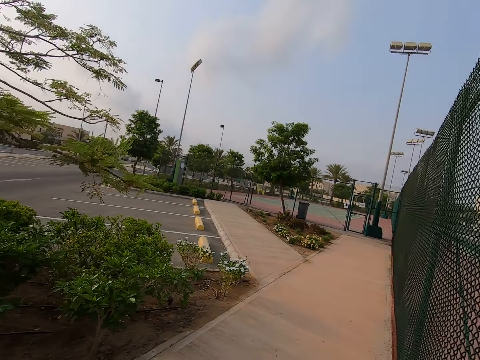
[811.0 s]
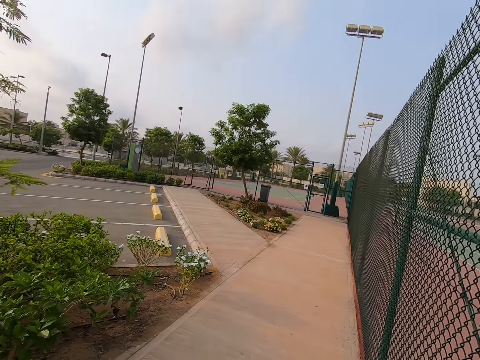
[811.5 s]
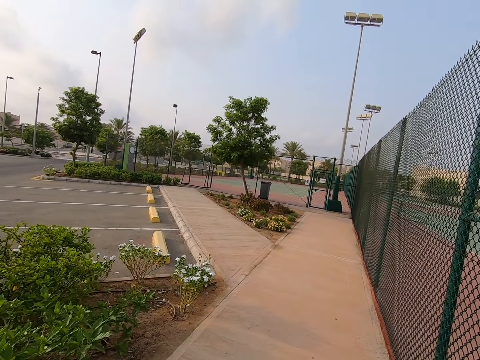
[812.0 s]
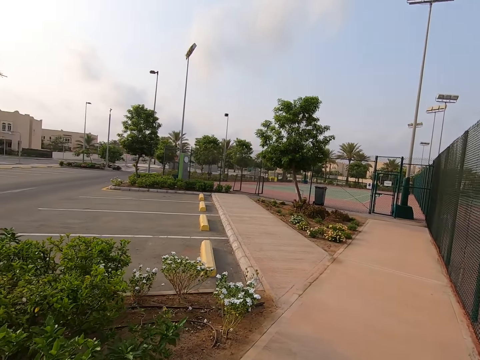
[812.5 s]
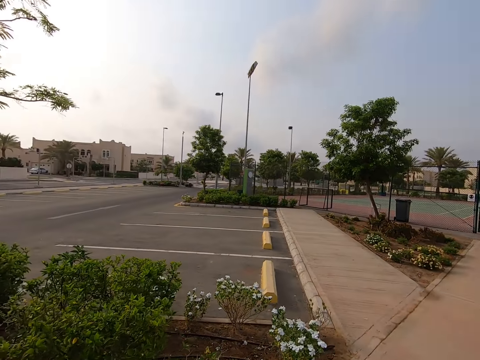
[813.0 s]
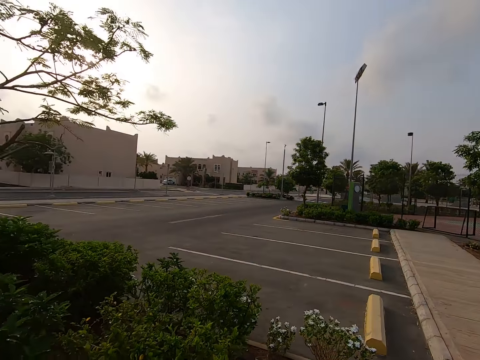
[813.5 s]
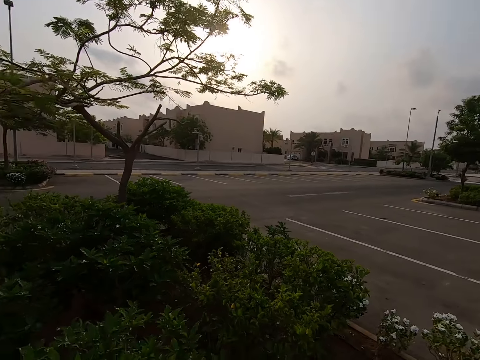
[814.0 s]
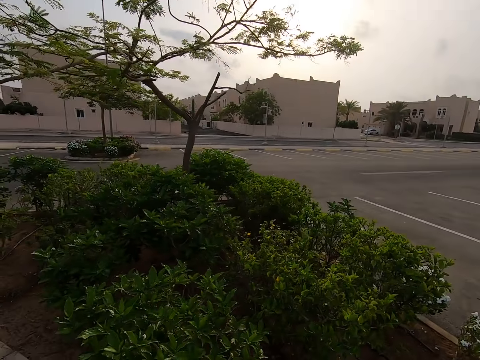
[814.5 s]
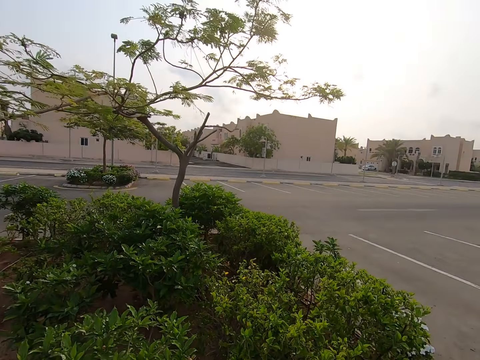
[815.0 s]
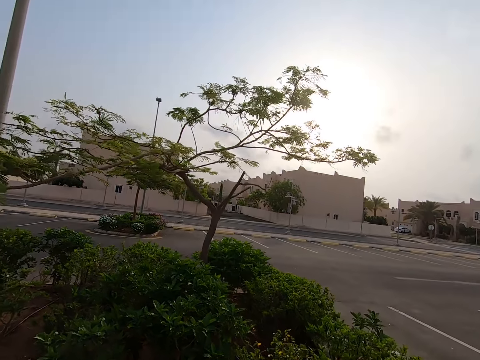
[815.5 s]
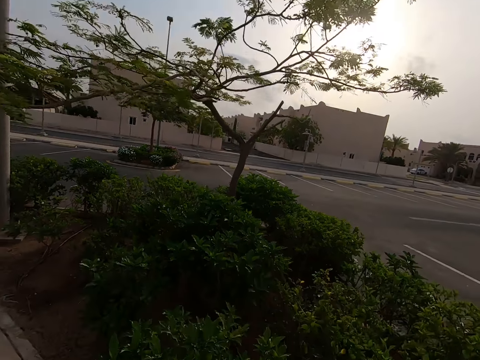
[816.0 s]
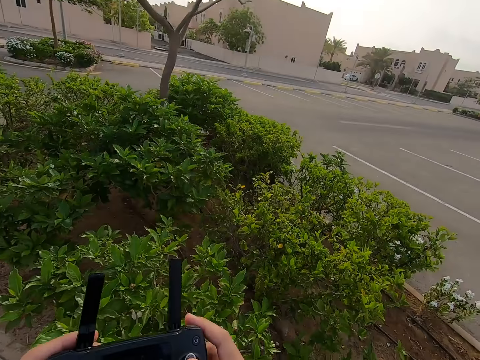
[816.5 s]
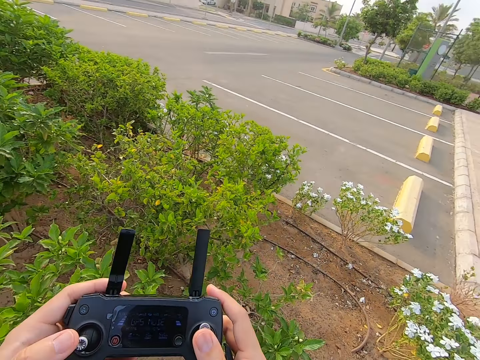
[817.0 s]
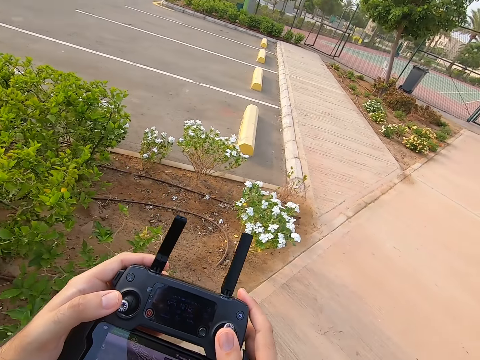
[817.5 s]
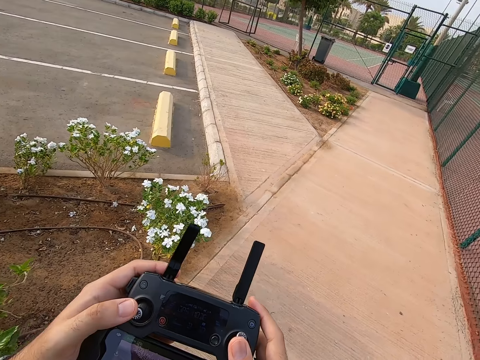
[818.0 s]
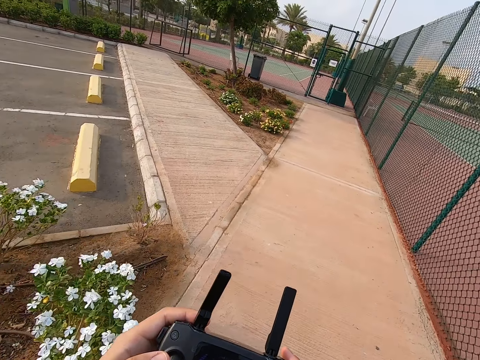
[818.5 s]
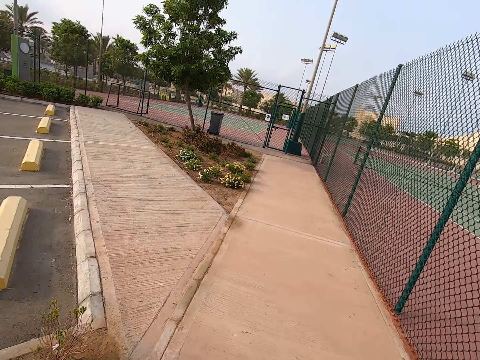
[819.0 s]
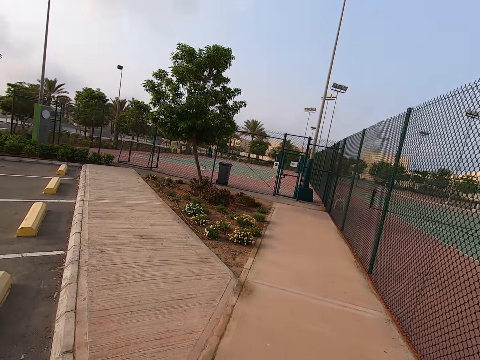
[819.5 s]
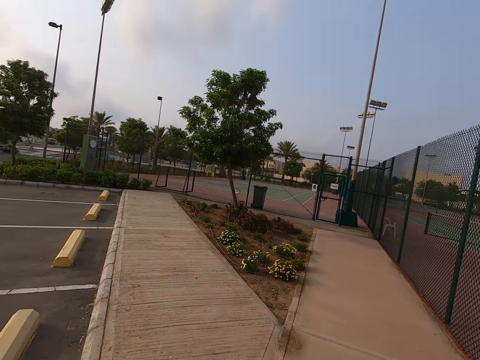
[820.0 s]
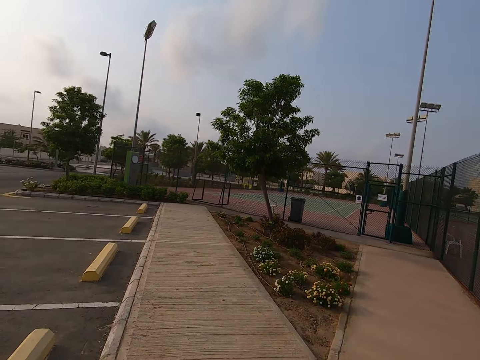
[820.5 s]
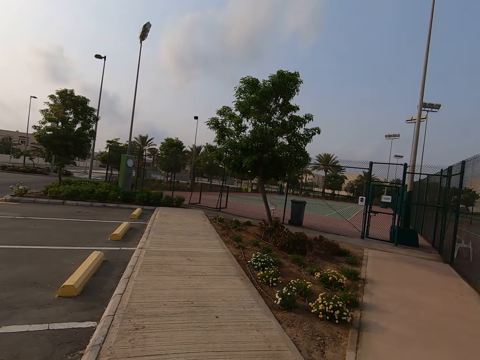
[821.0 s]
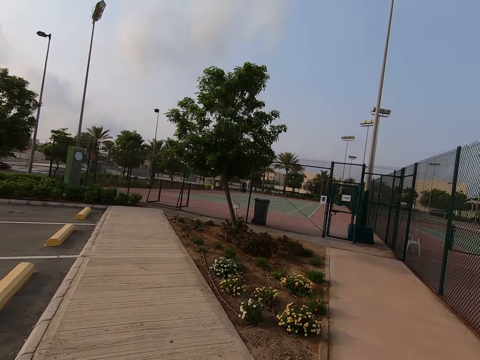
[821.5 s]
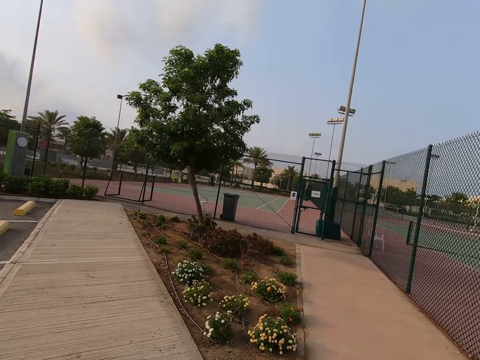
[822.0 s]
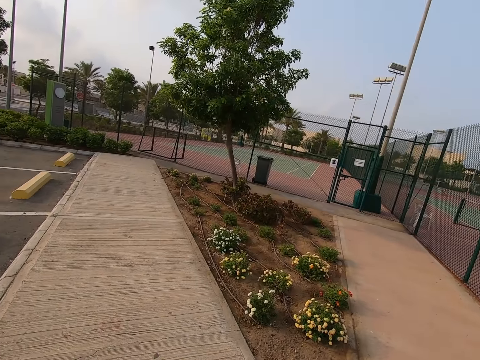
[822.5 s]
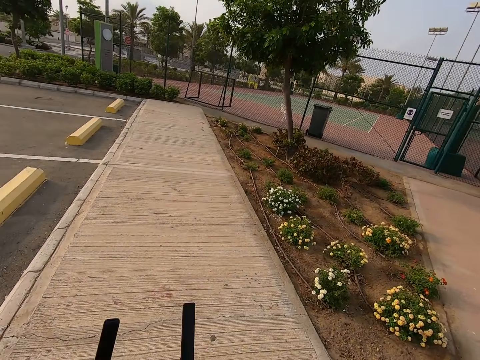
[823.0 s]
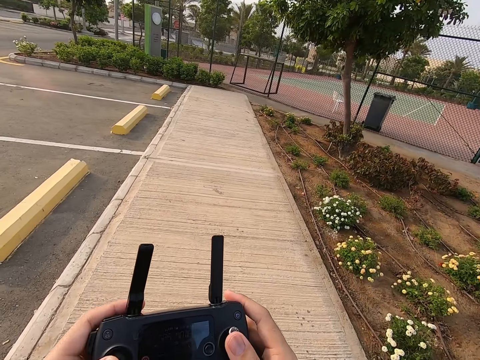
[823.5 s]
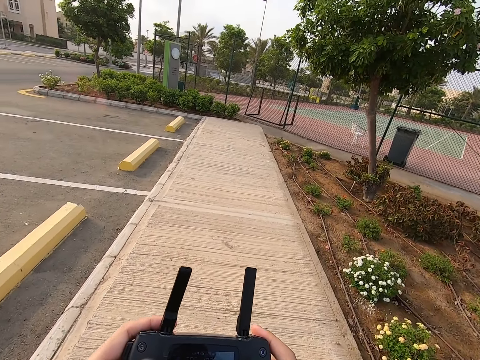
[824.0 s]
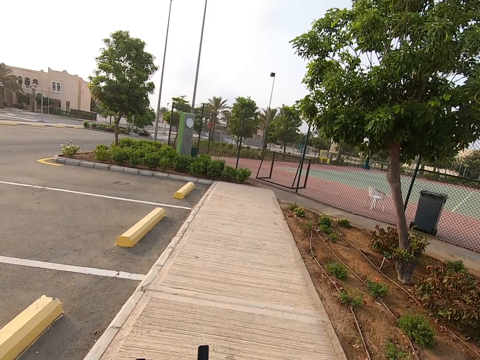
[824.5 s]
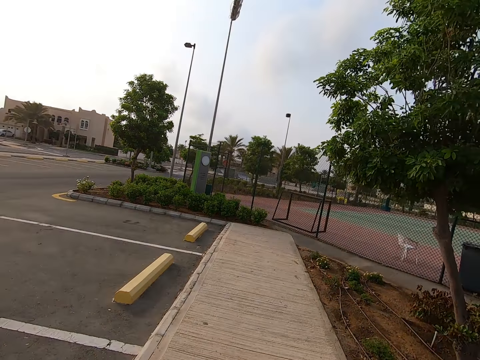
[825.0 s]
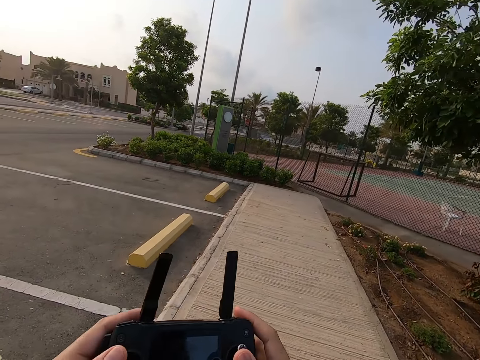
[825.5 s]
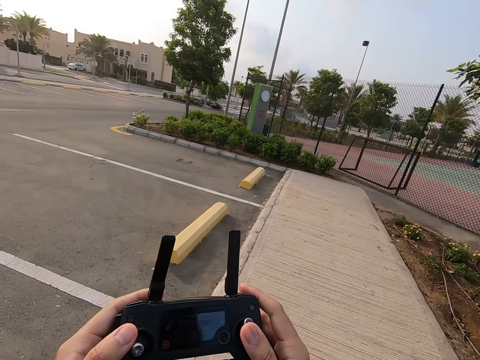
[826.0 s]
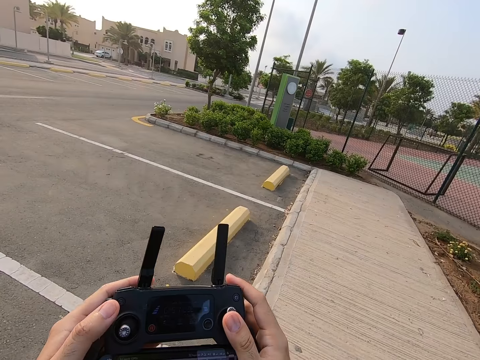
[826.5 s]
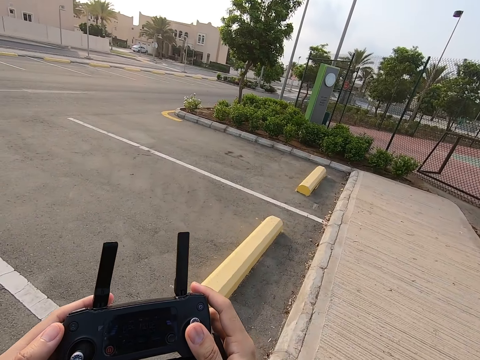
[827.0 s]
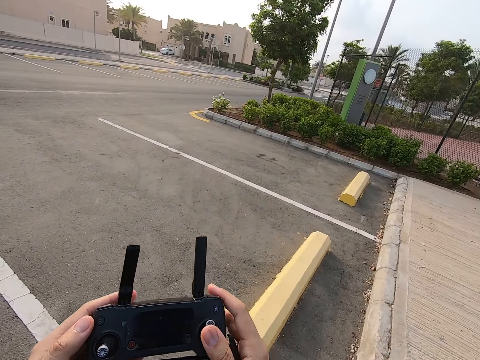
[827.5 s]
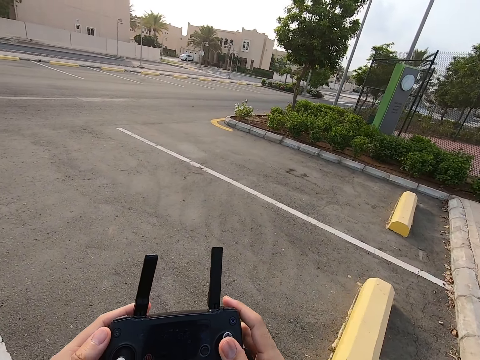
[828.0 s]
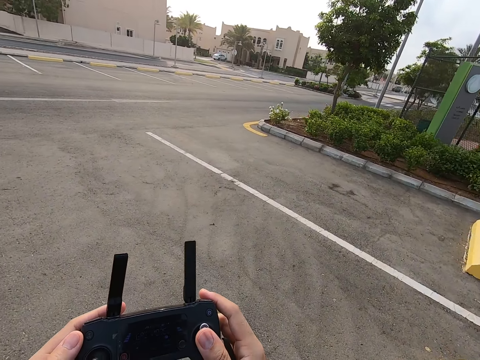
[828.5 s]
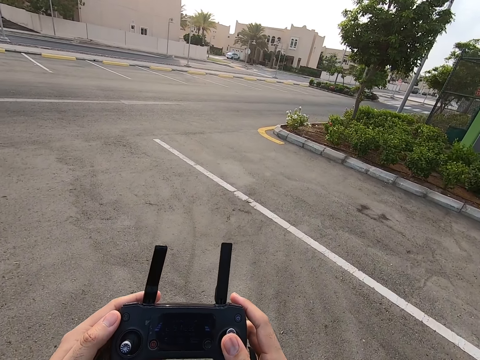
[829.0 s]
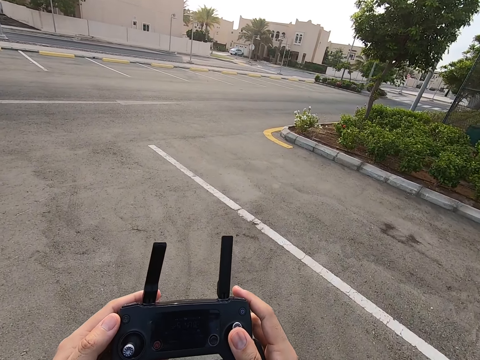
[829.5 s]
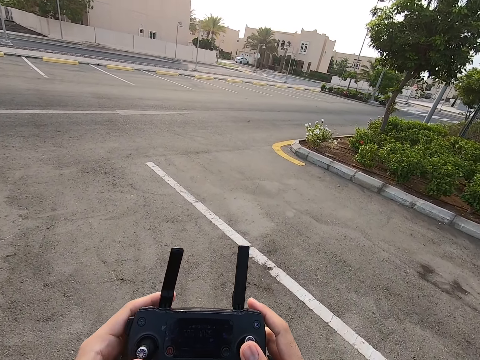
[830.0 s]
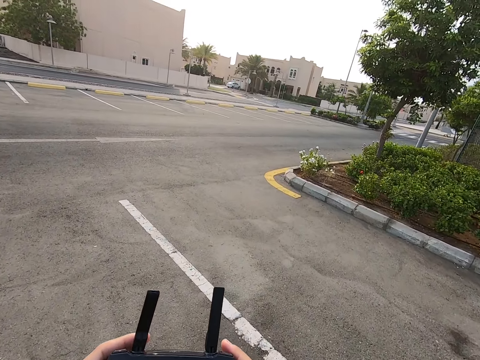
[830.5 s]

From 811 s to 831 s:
The camera wearer looks around. They press the drone controller. They control the drone with the remote. They walk on the pavement. They press the drone controller. They control the drone with the remote. They walk on the pavement. They press the drone controller.

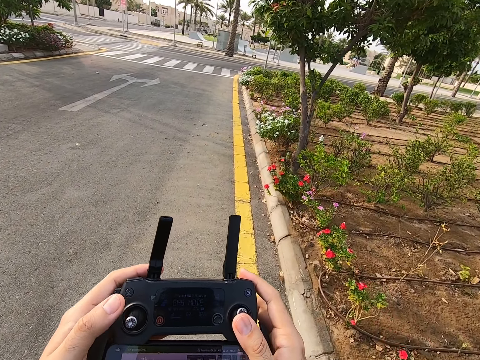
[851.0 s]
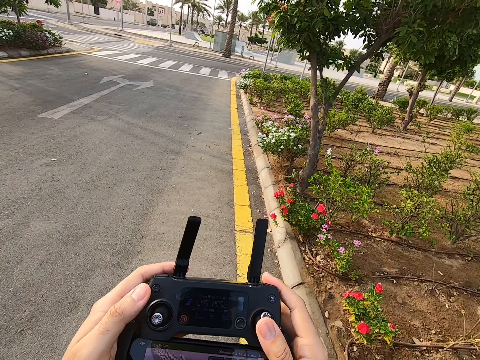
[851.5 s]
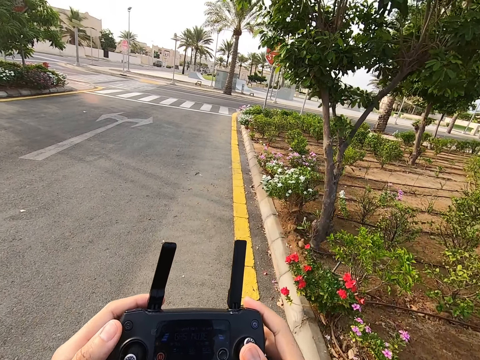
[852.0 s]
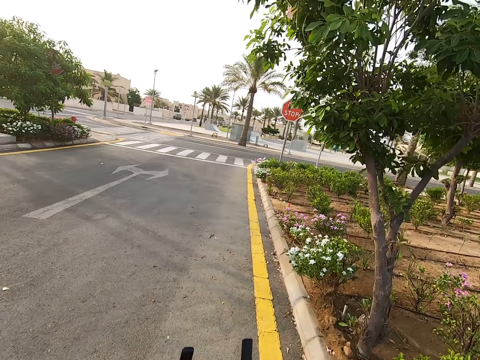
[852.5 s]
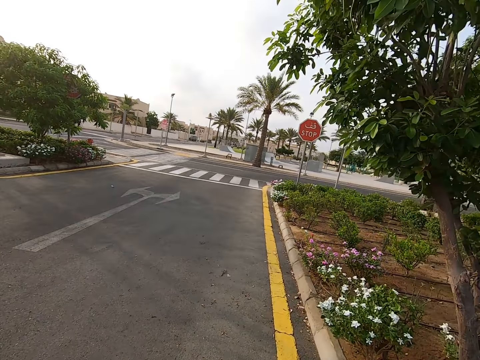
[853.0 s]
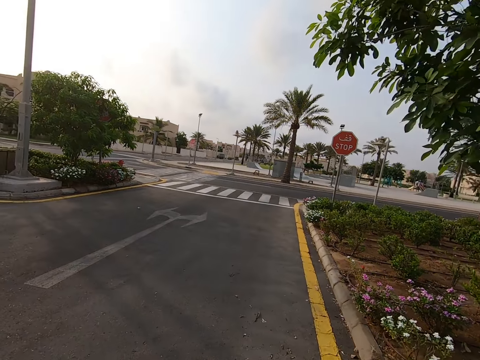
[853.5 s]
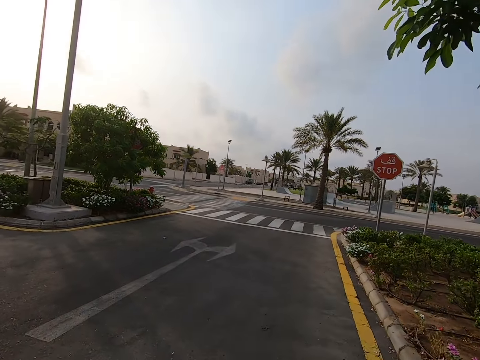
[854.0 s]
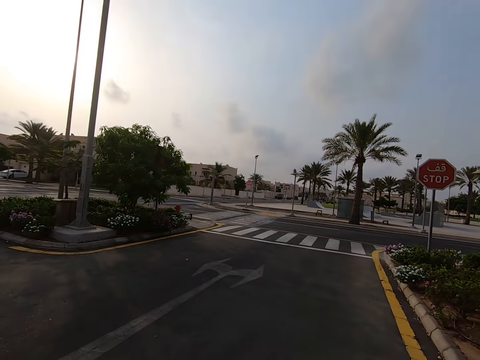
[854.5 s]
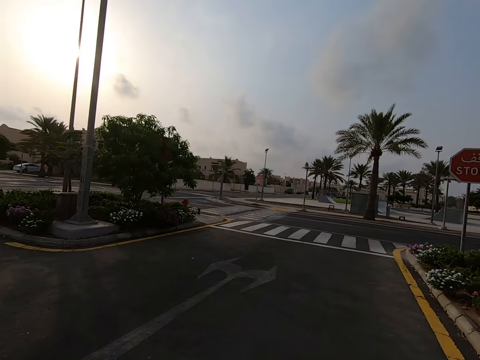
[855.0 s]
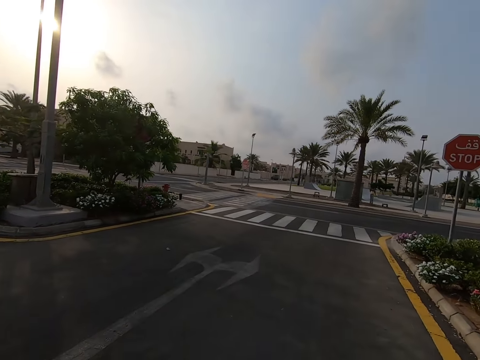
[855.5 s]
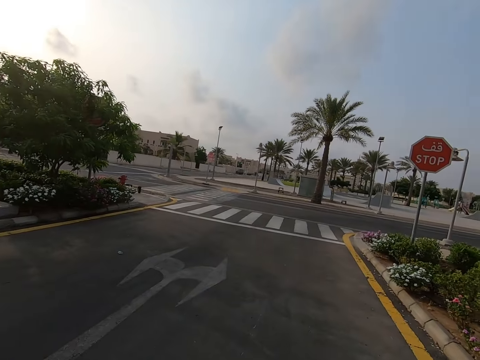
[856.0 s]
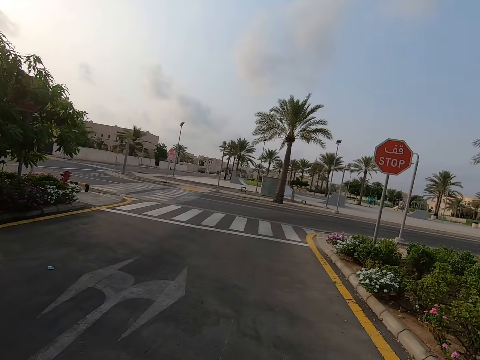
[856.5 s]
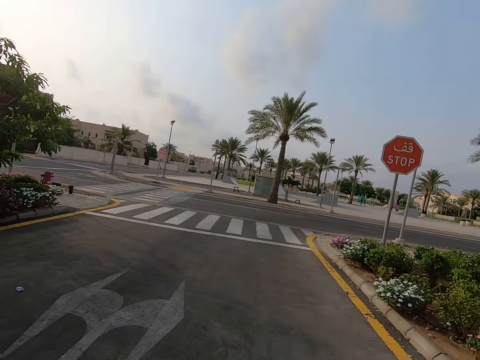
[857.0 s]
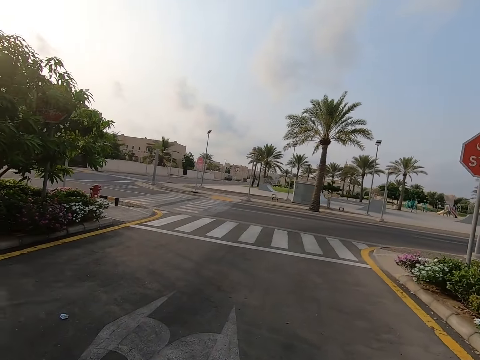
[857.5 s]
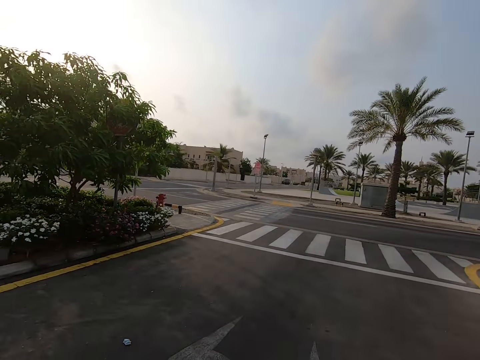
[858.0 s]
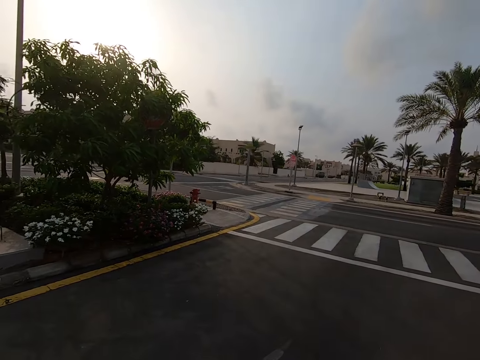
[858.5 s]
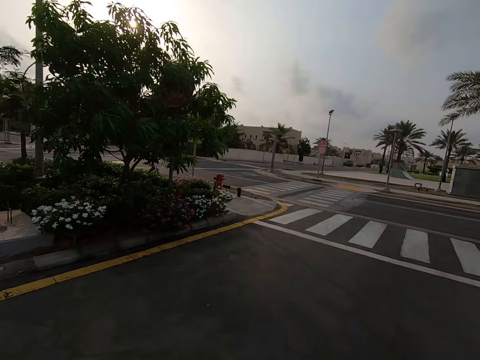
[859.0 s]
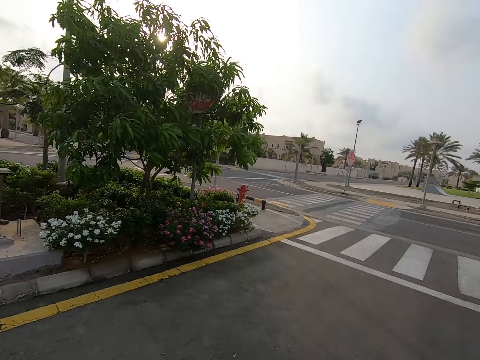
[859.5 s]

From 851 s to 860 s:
The camera wearer walks on the road.
